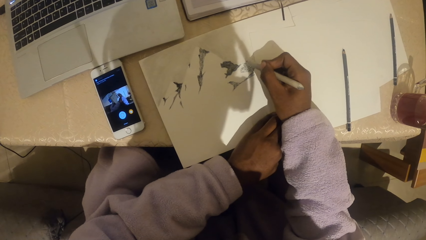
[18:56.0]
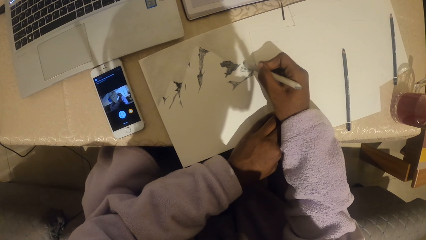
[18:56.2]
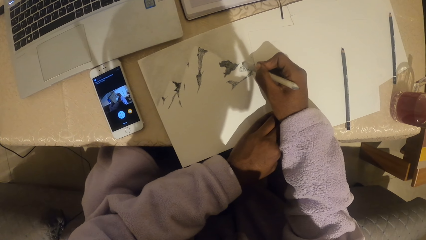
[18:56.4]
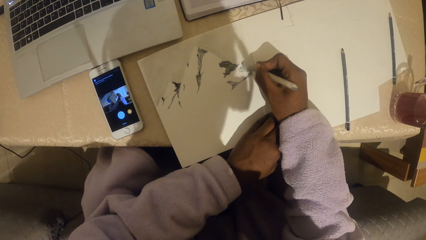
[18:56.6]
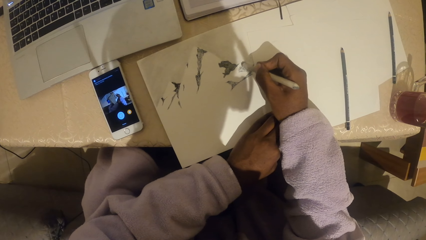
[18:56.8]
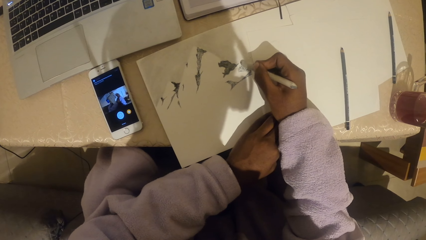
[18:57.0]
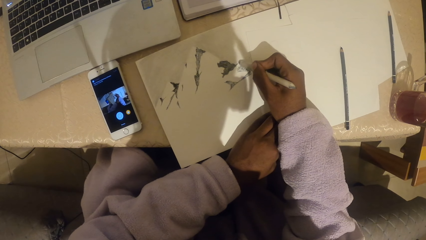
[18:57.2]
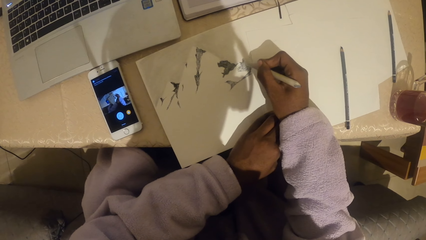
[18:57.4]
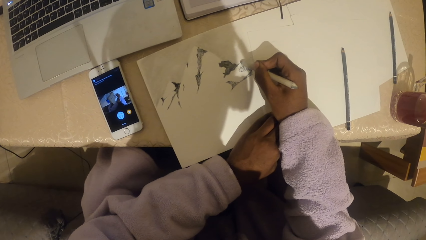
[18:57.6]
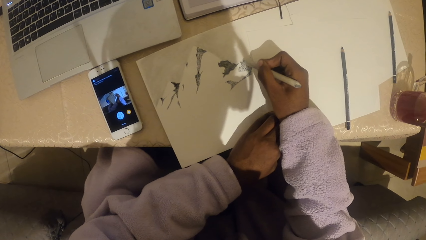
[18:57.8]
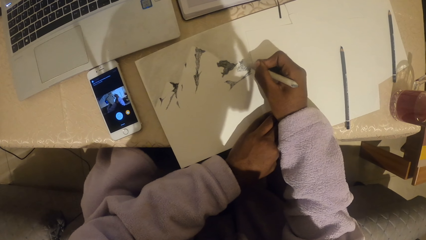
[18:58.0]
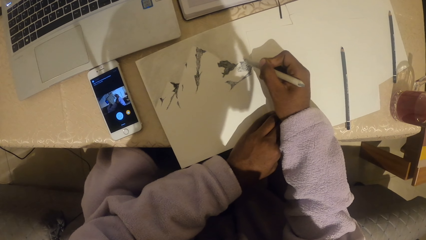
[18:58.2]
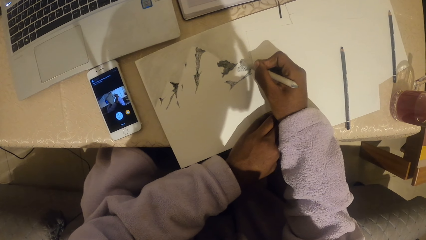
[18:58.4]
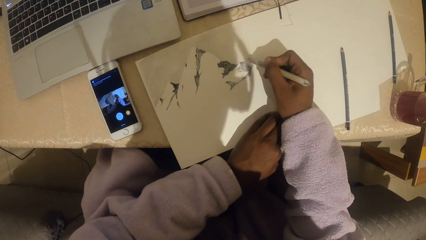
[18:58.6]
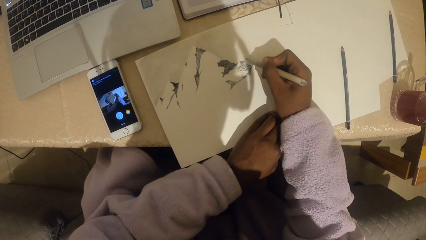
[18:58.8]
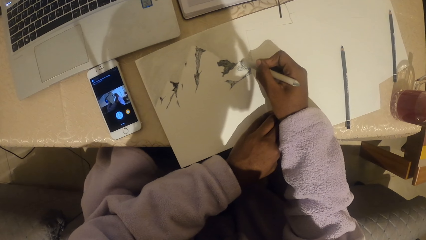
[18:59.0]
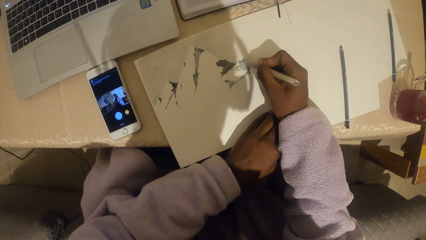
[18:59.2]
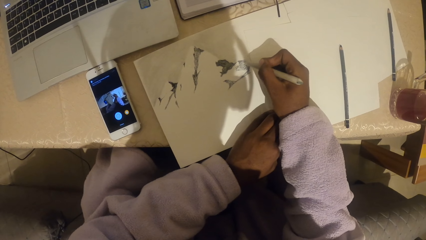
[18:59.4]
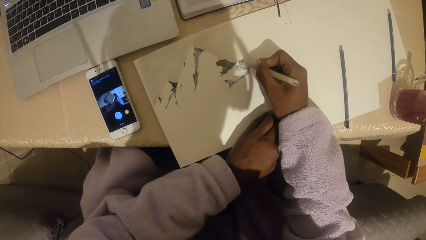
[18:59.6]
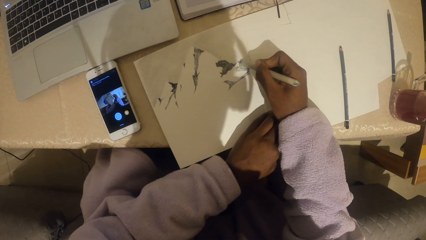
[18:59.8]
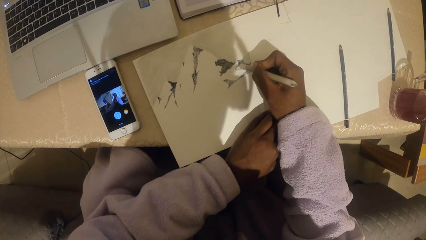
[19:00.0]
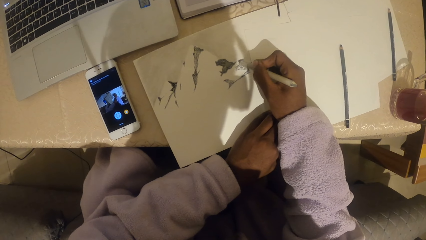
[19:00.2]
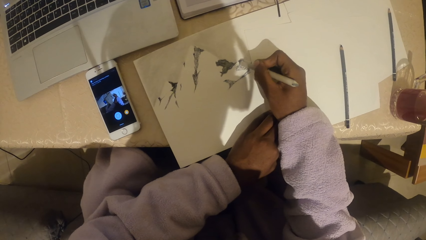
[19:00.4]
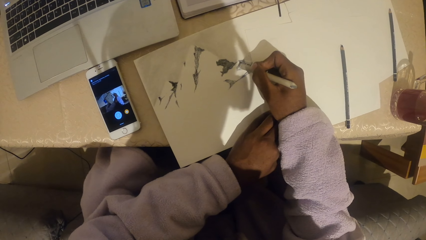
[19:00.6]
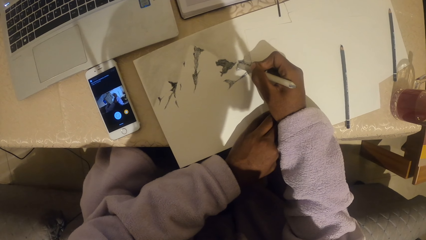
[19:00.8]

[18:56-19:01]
The camera wearer paints the sketch with the marker pen.

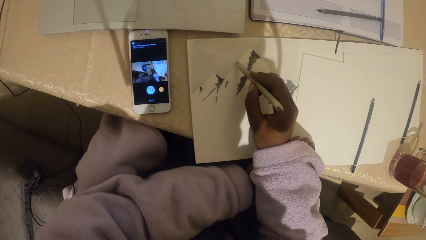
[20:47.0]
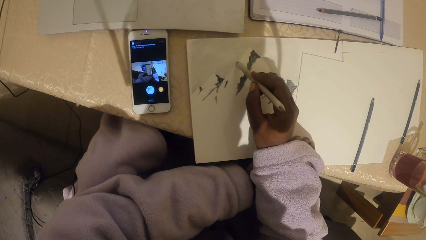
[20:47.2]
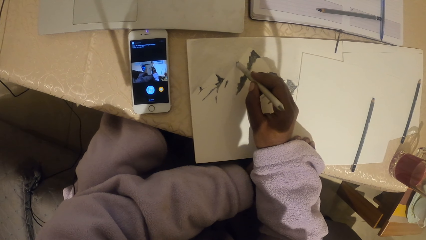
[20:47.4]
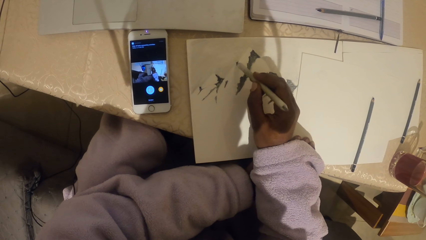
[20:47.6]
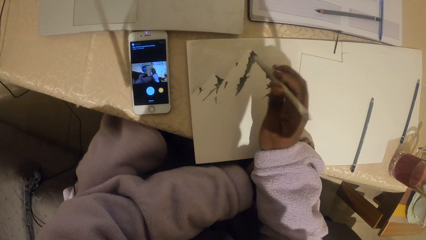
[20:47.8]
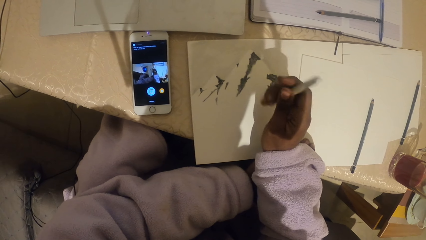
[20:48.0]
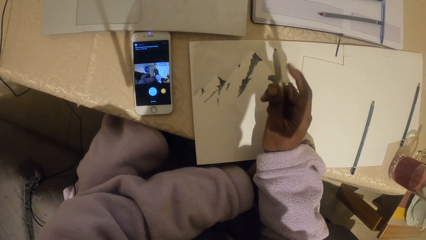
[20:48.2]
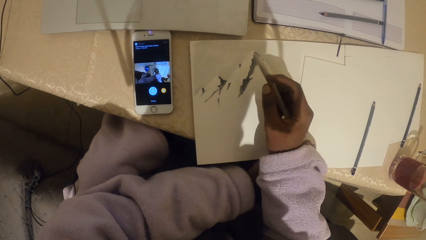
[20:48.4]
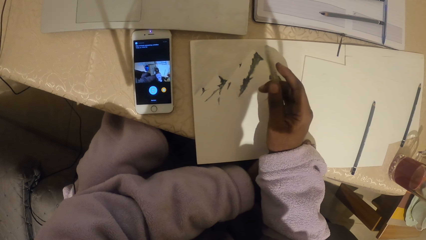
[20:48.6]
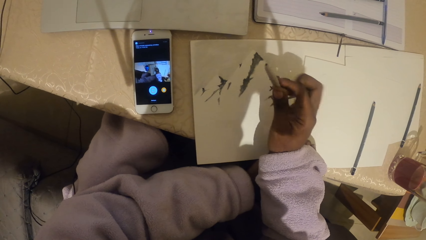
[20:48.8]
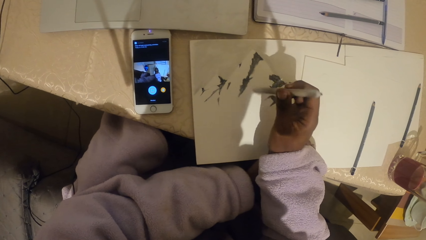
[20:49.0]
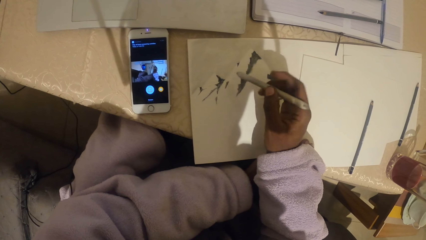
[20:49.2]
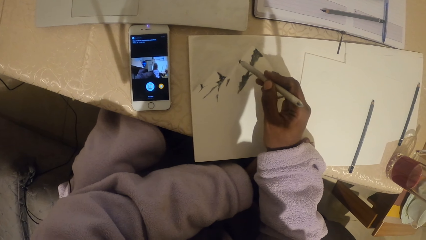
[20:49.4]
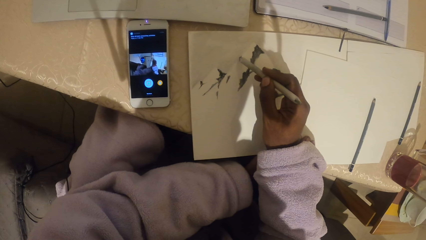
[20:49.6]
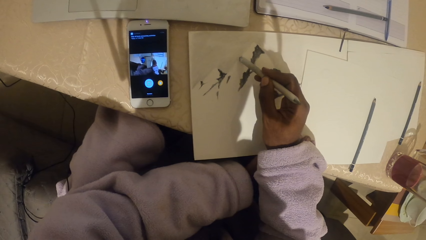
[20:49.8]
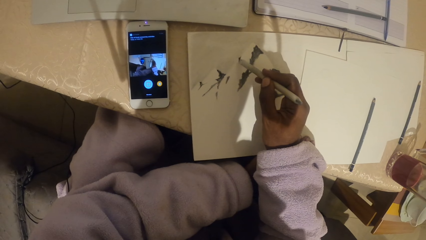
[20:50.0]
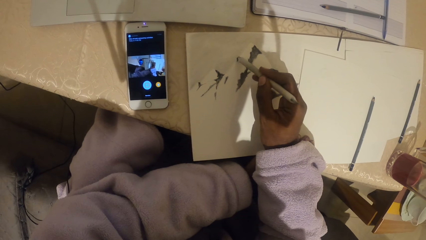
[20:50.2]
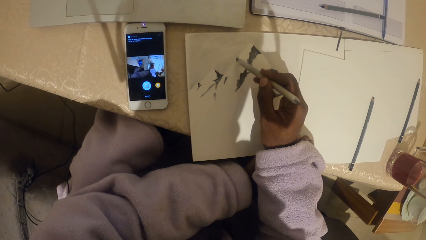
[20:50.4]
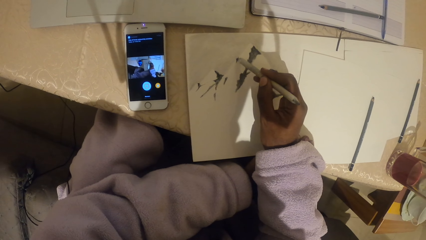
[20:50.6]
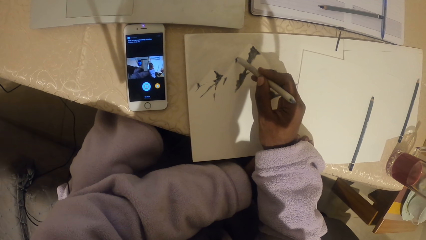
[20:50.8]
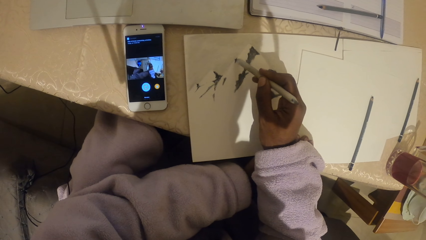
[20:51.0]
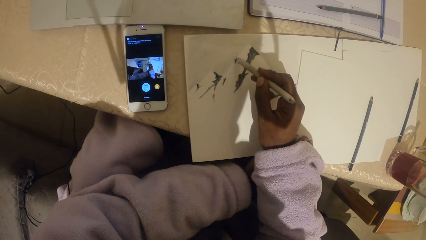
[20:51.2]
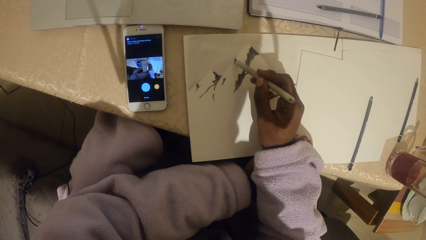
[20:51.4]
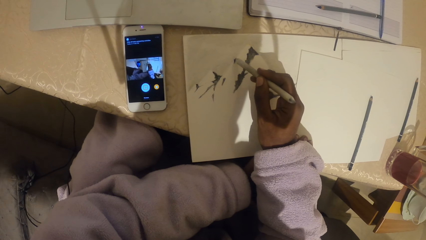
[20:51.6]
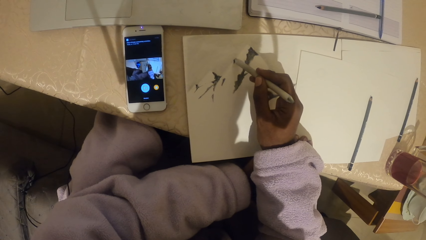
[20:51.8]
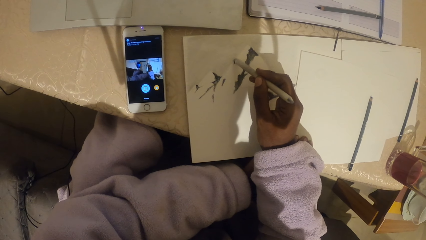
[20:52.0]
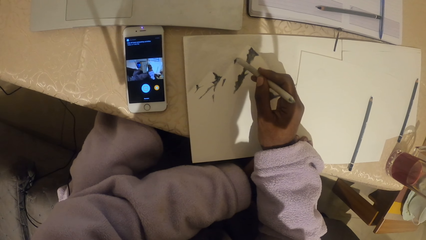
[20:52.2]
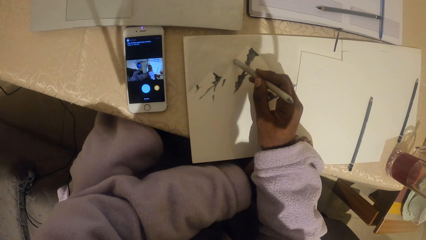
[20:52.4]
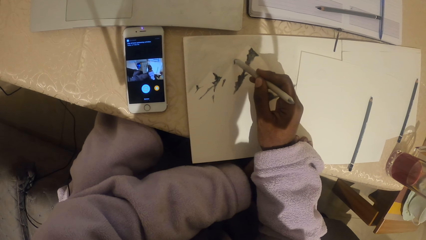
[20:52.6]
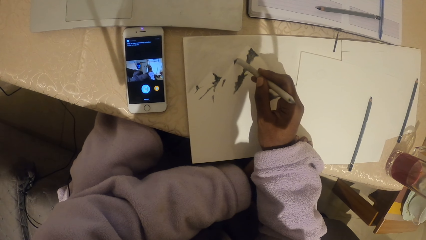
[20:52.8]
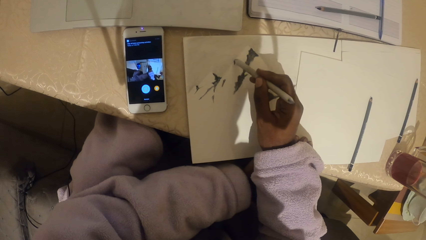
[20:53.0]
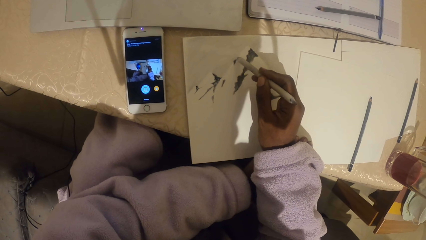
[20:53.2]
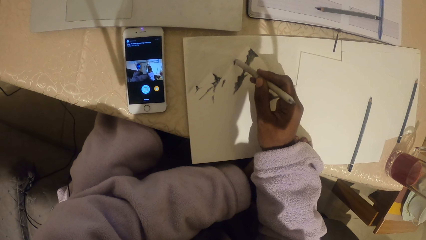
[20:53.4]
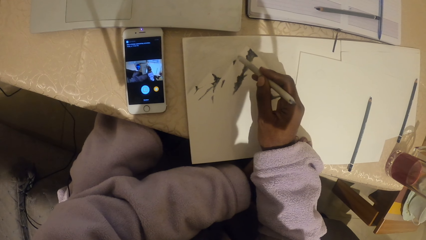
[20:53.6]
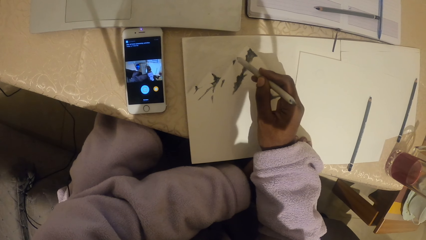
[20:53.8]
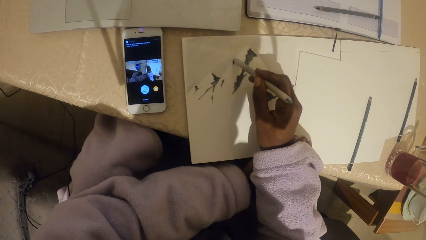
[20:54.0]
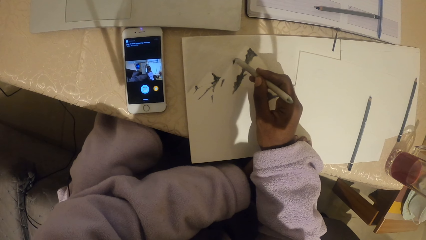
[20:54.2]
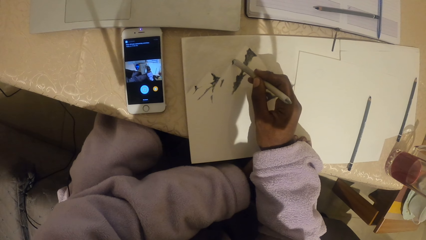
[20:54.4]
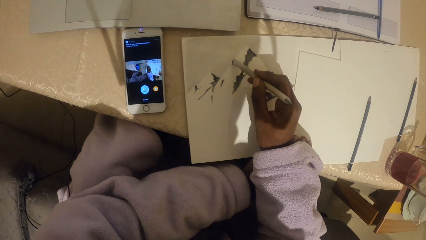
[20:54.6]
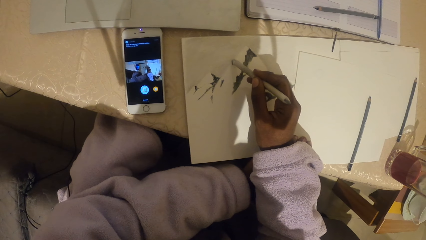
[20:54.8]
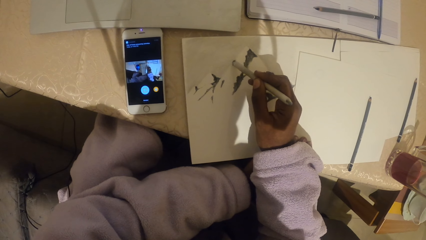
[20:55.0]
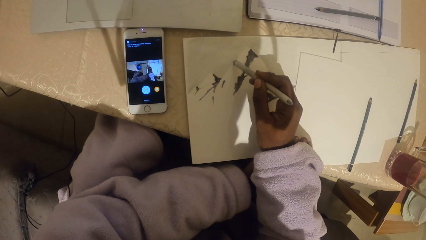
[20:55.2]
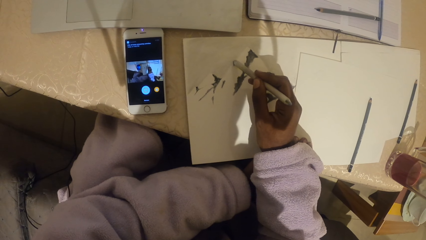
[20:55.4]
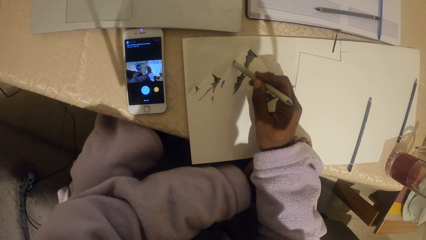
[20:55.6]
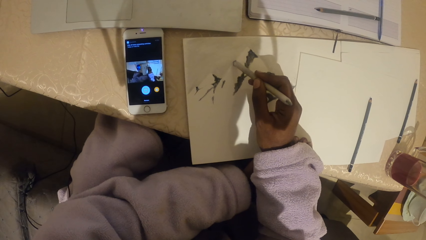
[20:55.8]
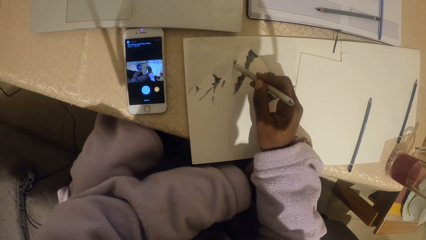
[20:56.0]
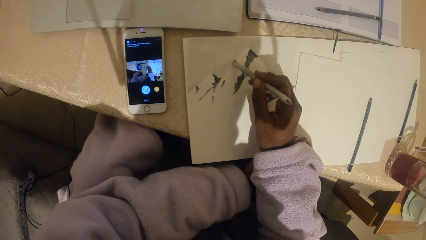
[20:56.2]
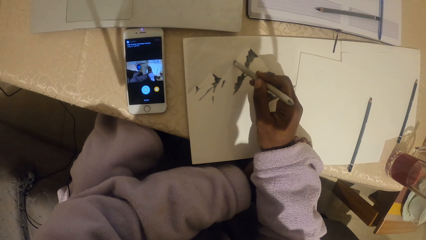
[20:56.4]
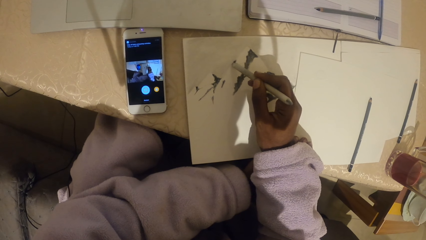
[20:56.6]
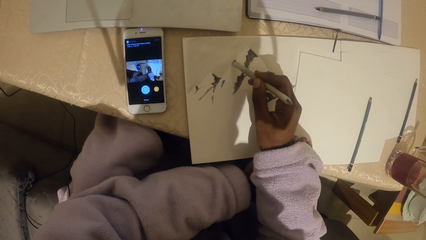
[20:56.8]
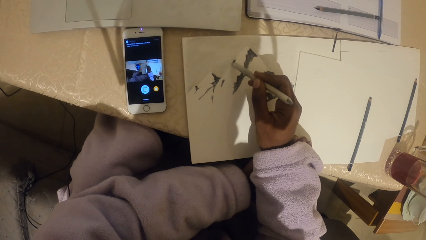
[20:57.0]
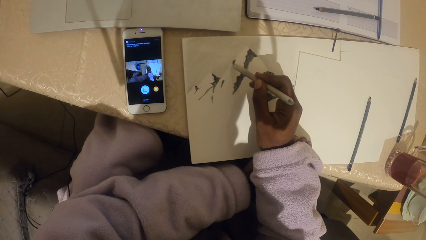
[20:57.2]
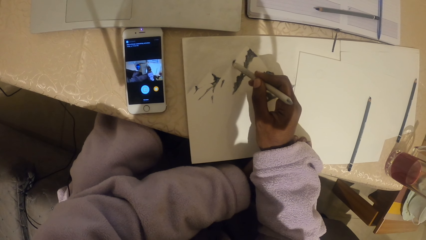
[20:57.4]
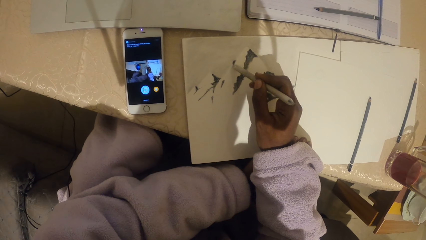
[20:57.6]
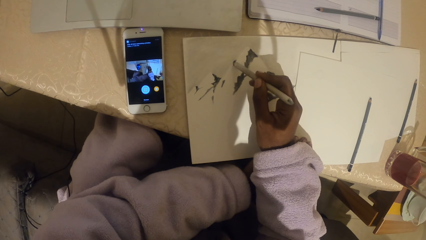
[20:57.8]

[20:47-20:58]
The camera wearer turns the marker pen around. They paint the sketch with the marker pen.
